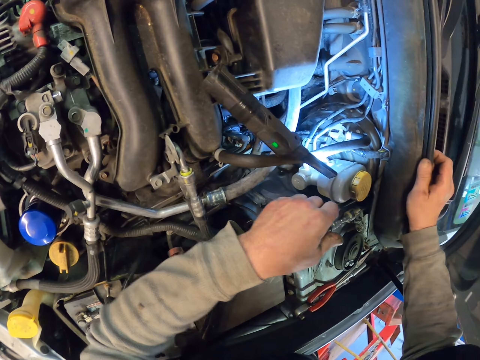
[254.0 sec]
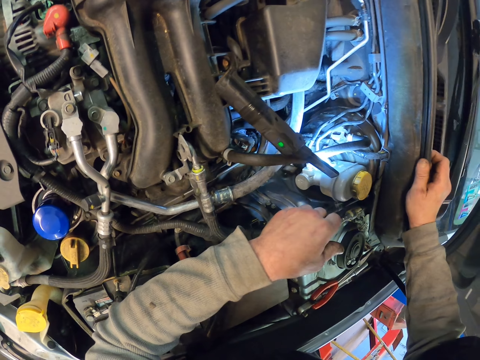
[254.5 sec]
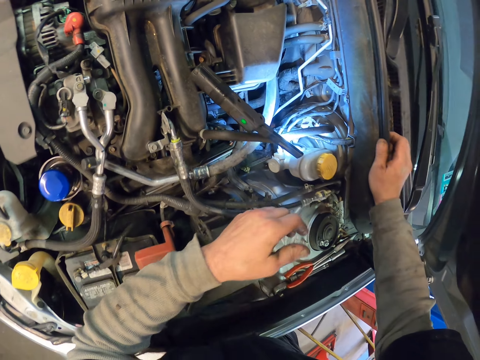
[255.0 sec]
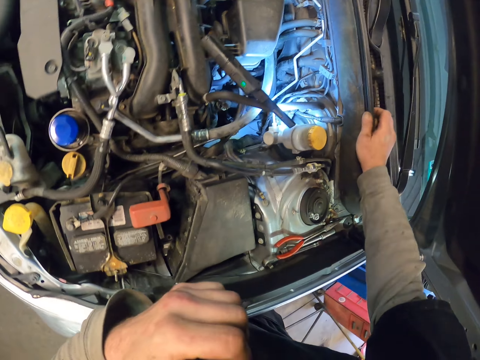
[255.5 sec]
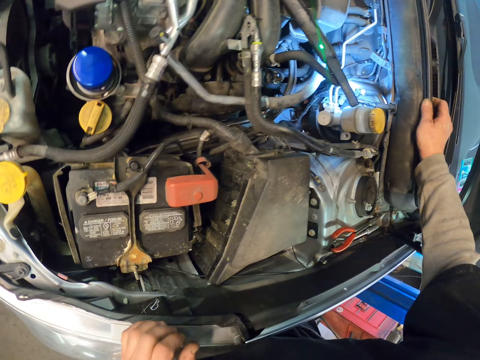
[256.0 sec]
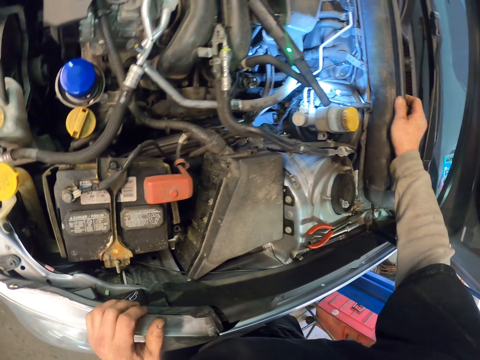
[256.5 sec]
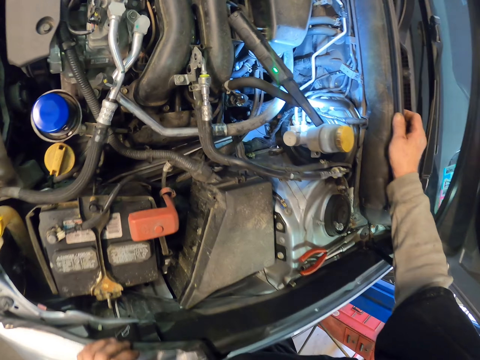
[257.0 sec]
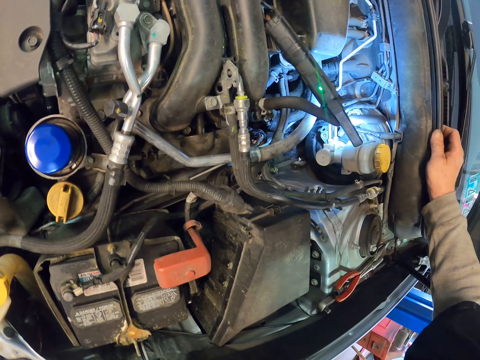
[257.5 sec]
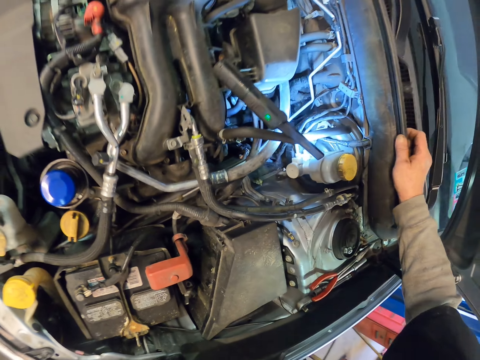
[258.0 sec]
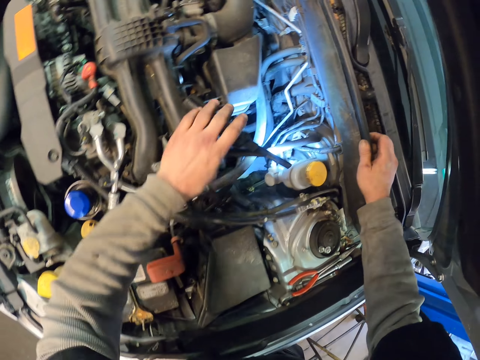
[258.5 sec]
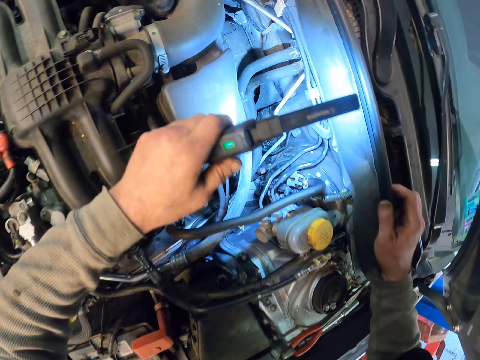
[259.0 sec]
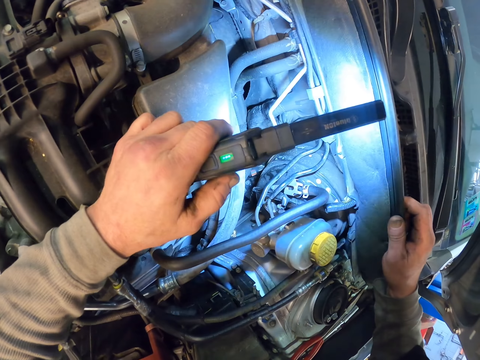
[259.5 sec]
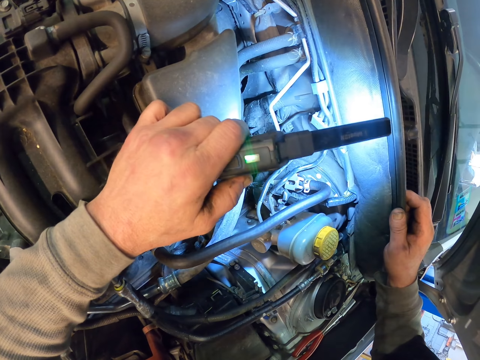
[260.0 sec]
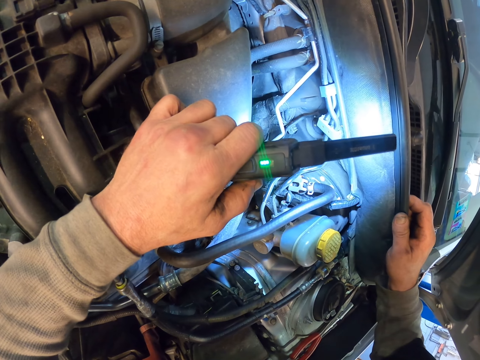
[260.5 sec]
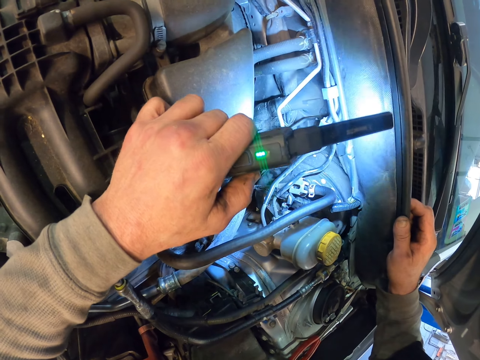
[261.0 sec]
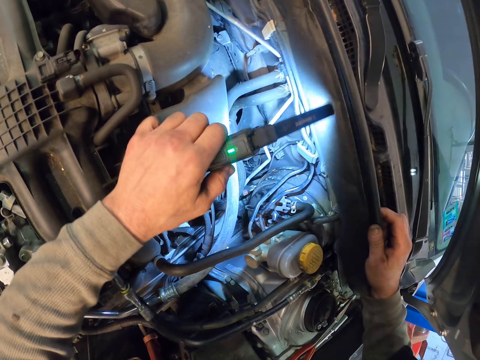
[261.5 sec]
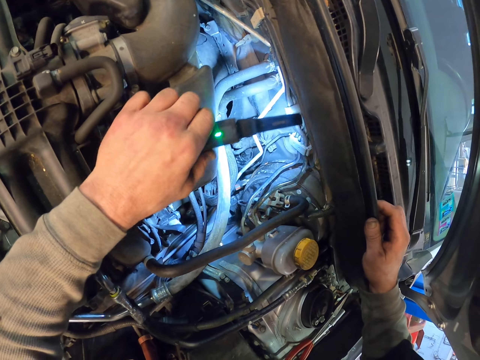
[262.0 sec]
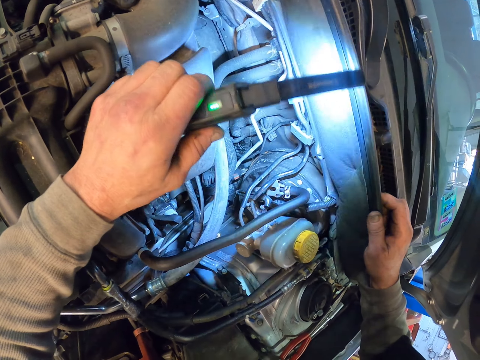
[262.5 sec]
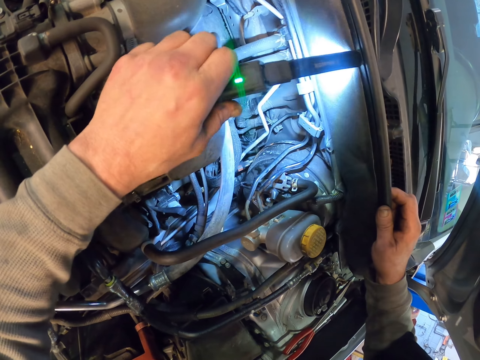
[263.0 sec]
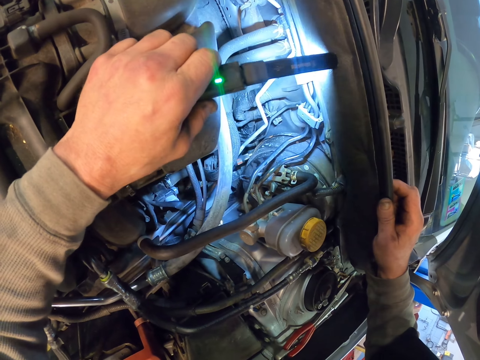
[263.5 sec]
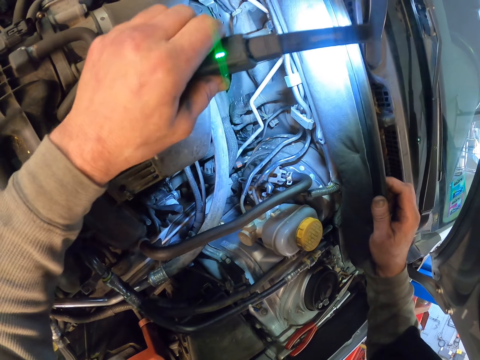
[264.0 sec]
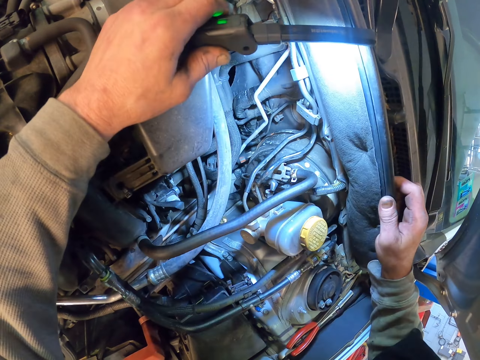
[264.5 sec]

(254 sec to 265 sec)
The camera wearer holds their face. They stare inside the bonnet. They light the brake fluid with a torch.

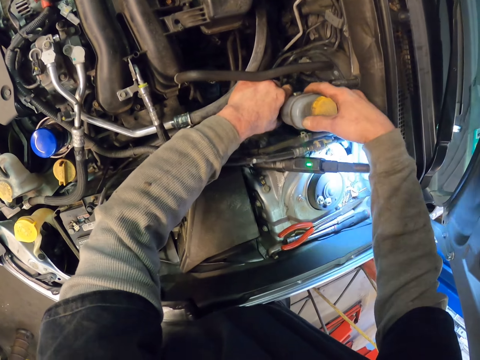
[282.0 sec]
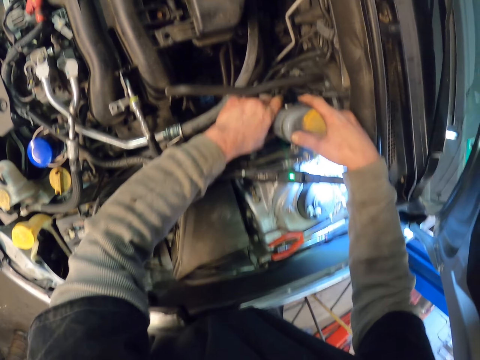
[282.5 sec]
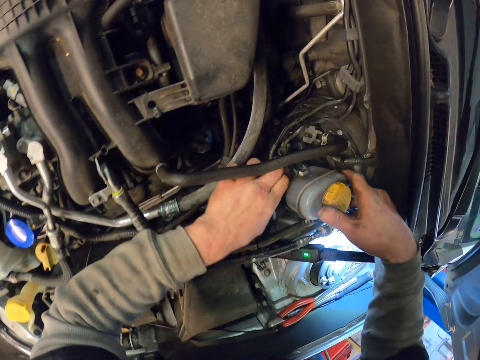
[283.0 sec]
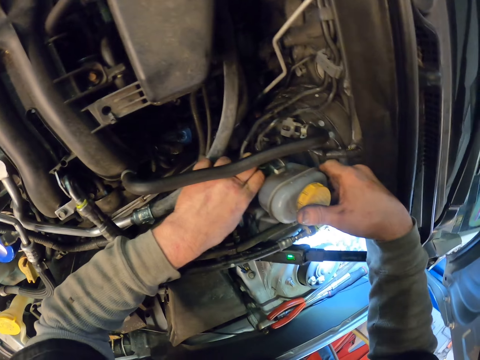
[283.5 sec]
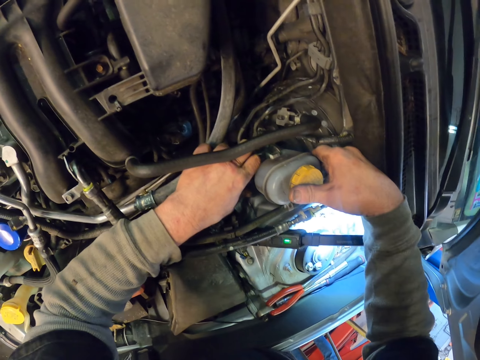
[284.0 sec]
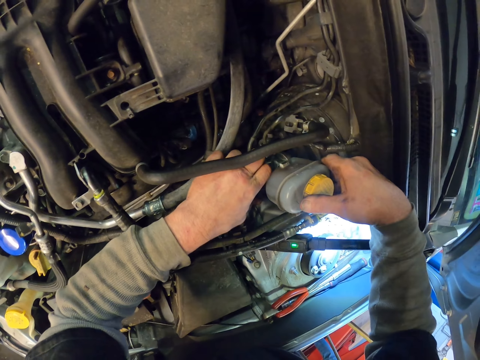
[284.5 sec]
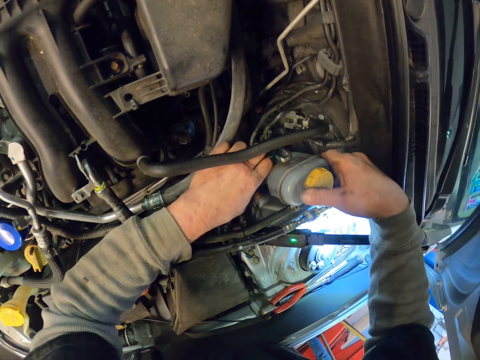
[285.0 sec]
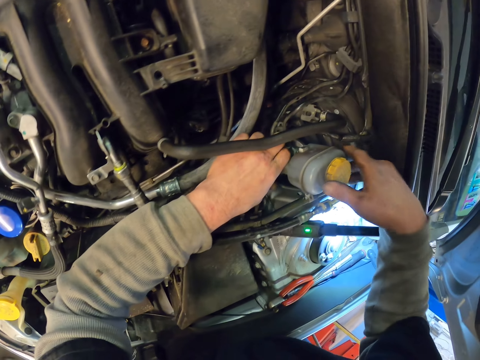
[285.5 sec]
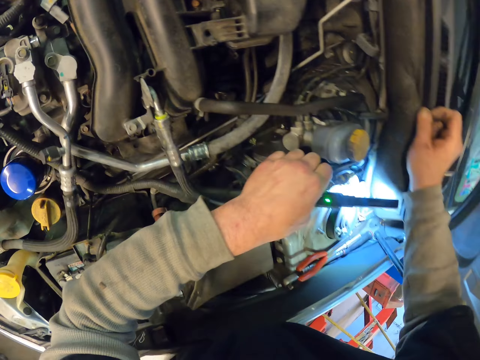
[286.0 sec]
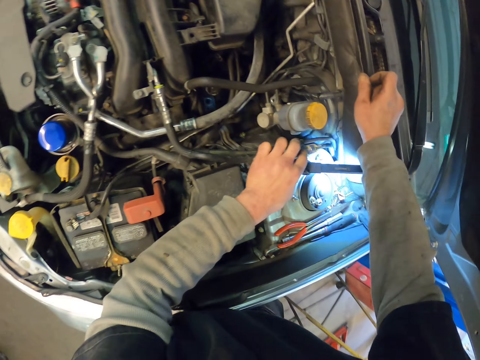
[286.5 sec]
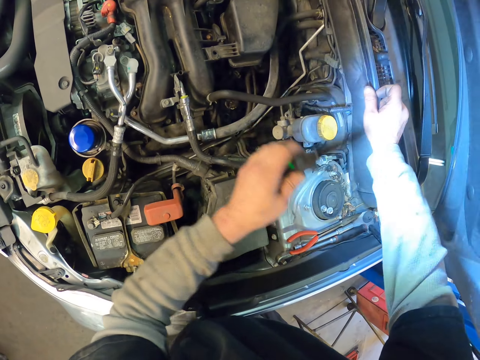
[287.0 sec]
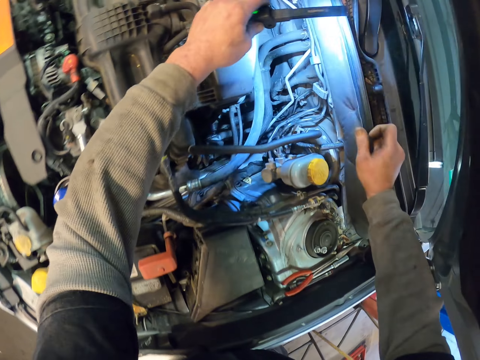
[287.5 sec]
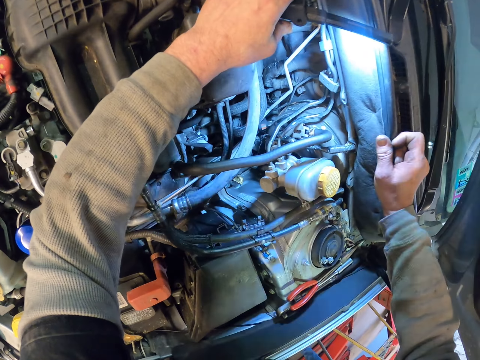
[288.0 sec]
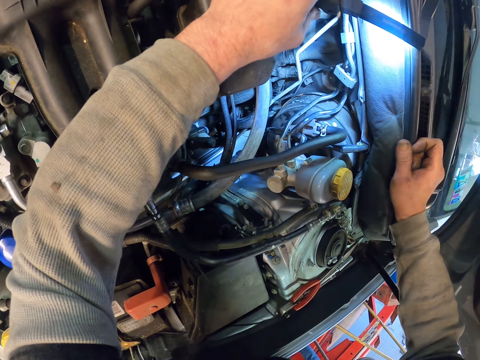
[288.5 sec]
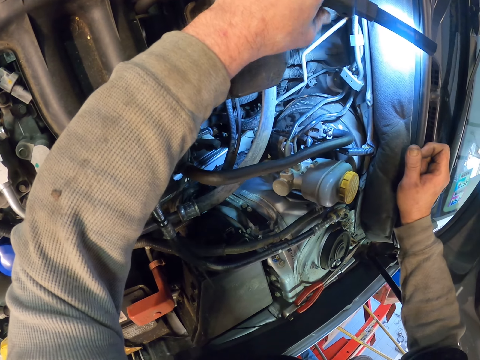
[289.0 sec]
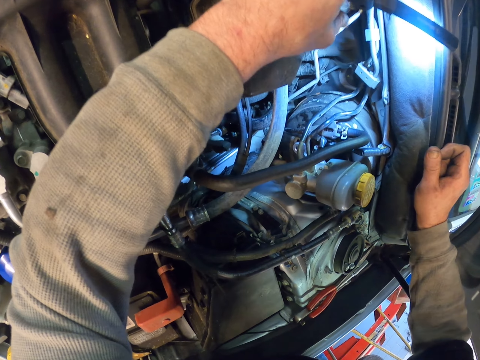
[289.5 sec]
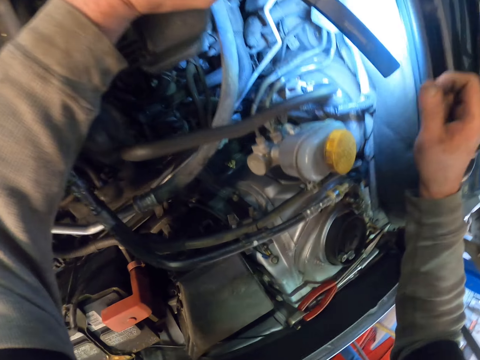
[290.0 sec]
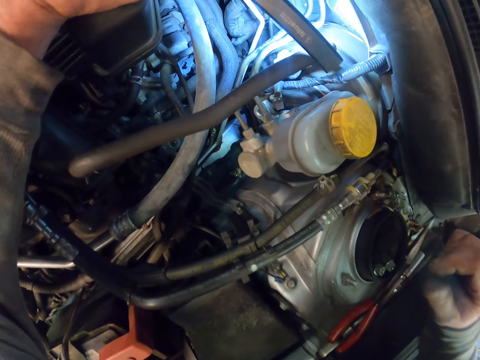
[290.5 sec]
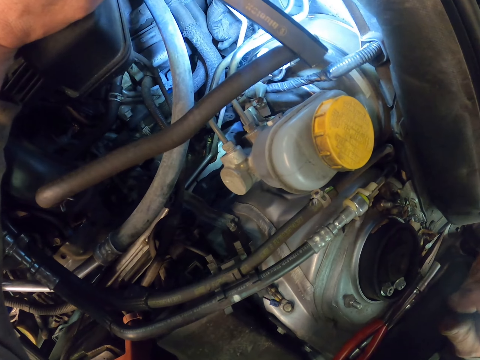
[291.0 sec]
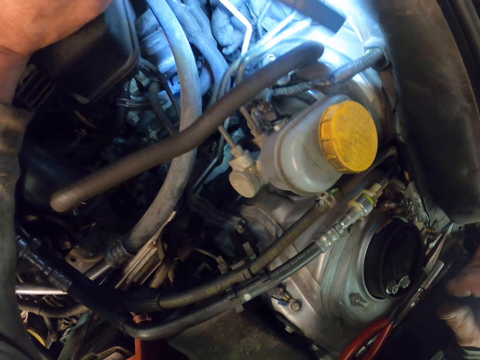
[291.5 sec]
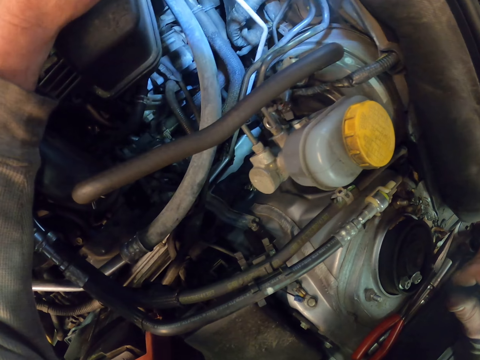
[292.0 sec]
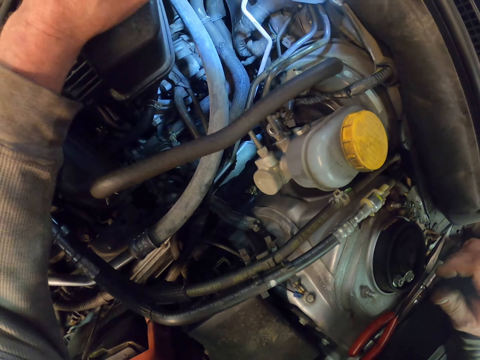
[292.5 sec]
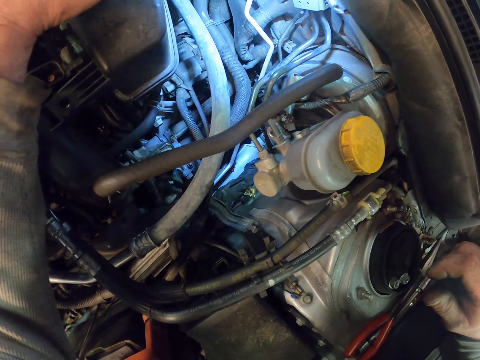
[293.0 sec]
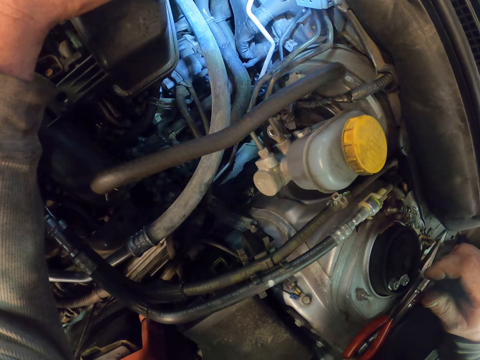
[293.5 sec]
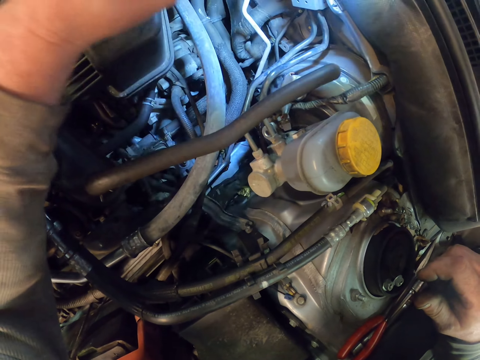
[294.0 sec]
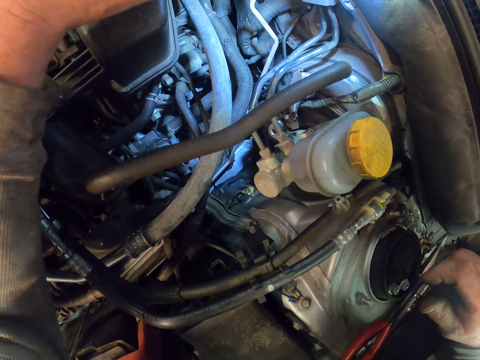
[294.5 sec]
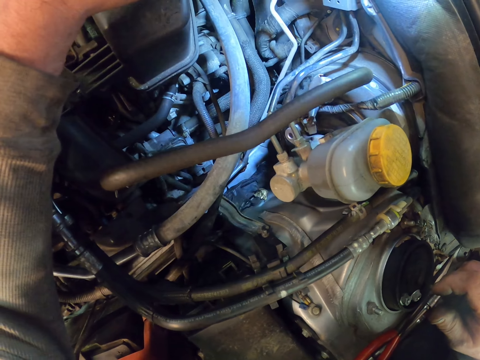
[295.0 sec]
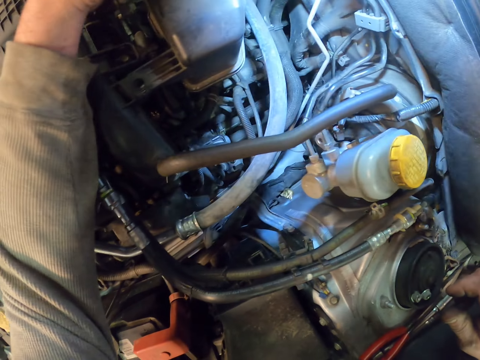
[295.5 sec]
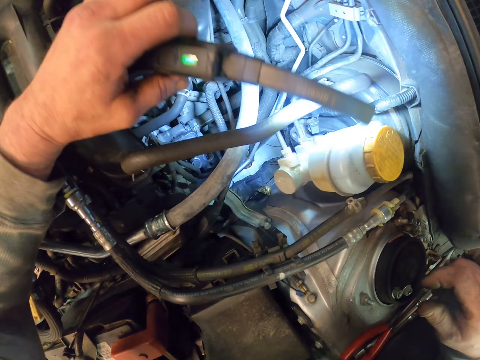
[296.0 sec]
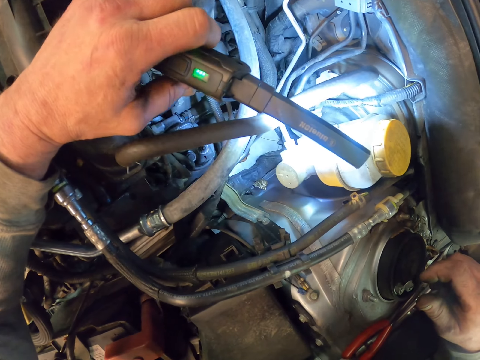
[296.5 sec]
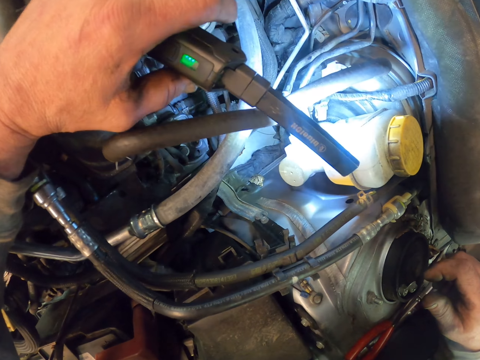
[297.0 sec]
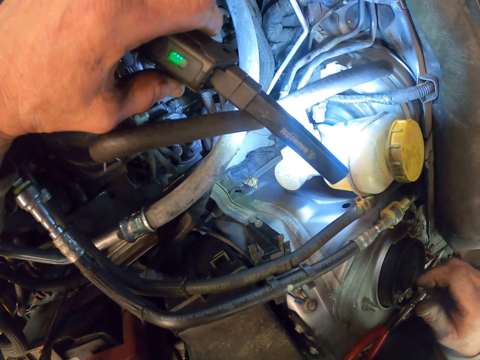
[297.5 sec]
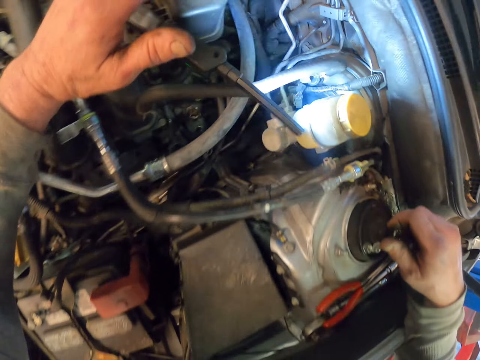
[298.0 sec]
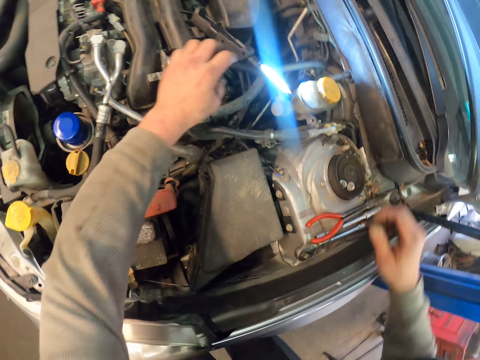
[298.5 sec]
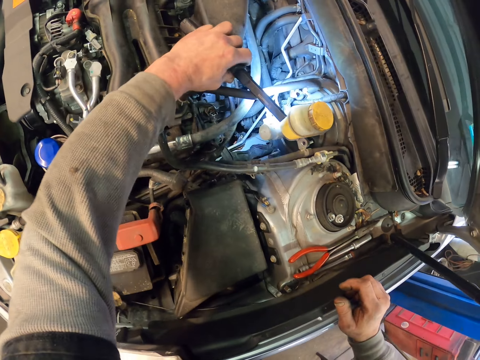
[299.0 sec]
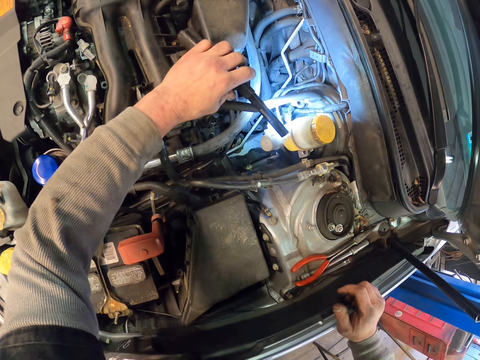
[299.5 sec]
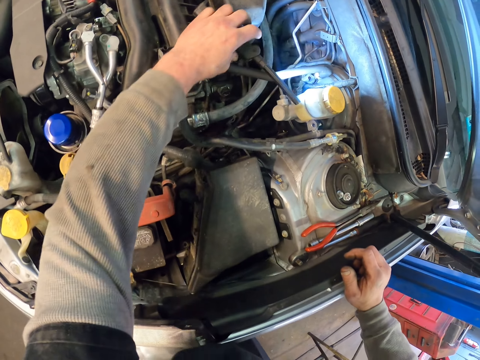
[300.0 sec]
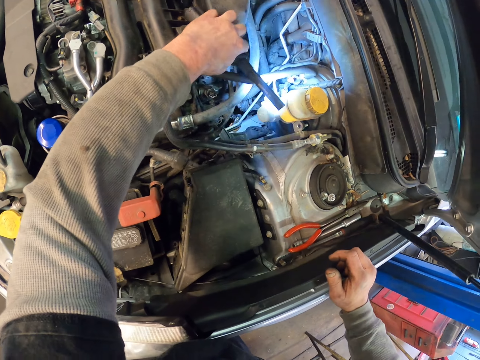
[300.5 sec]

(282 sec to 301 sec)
The camera wearer shakes the brake fluid can. They pick up the torch. They place the torch on the bonnet.
